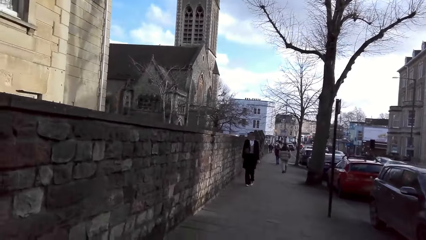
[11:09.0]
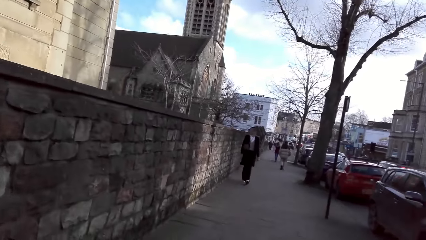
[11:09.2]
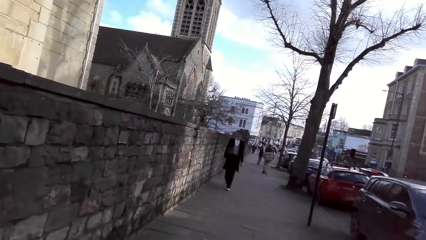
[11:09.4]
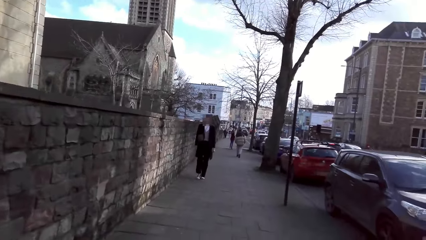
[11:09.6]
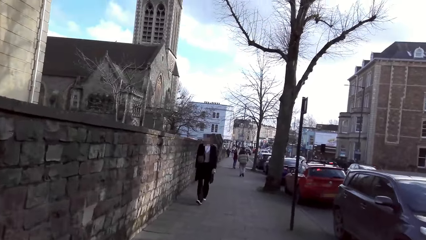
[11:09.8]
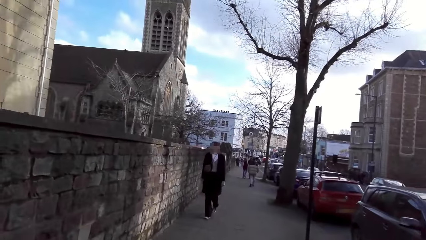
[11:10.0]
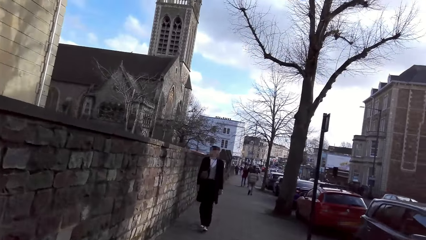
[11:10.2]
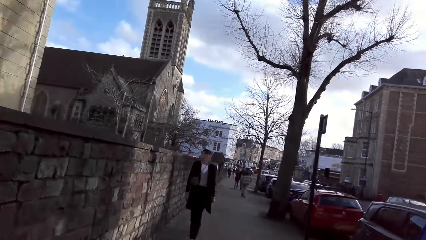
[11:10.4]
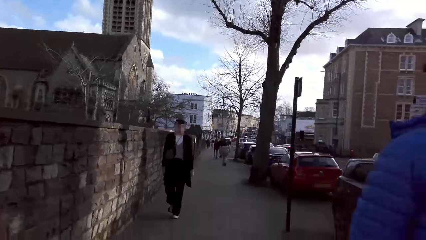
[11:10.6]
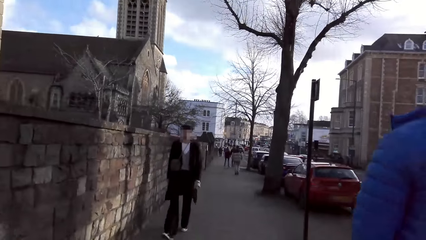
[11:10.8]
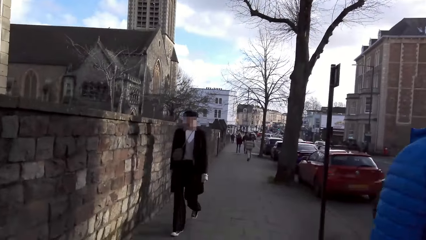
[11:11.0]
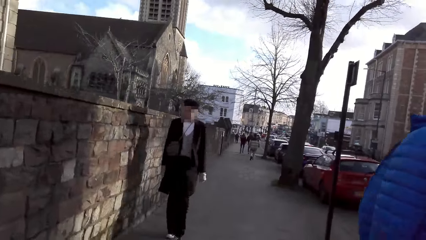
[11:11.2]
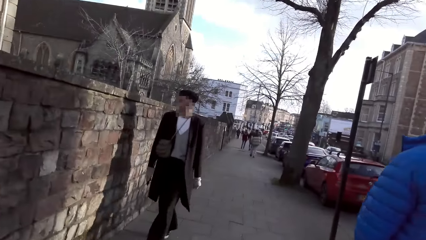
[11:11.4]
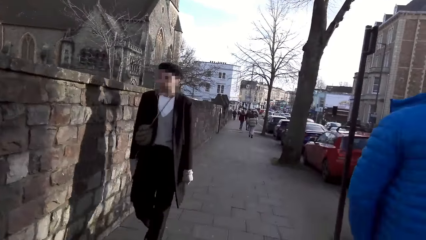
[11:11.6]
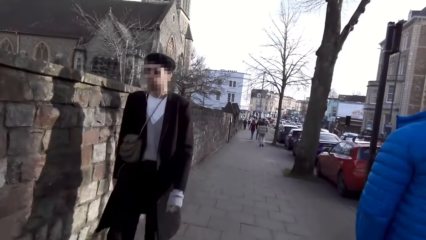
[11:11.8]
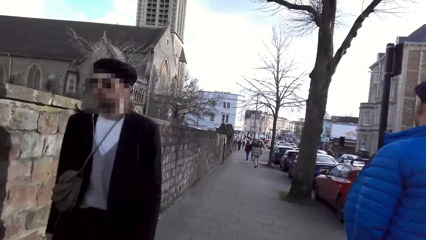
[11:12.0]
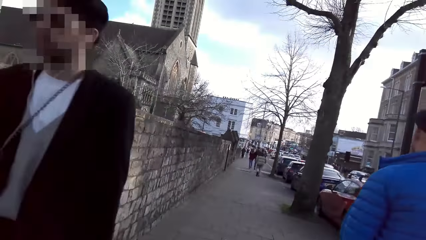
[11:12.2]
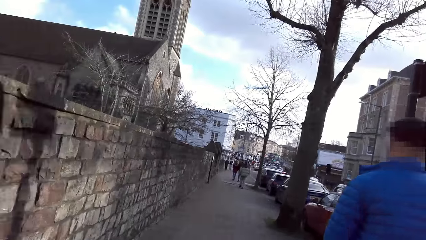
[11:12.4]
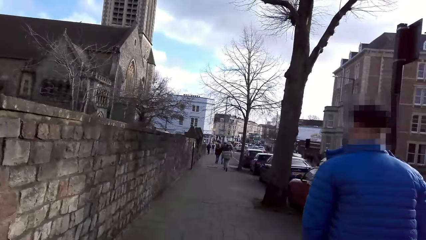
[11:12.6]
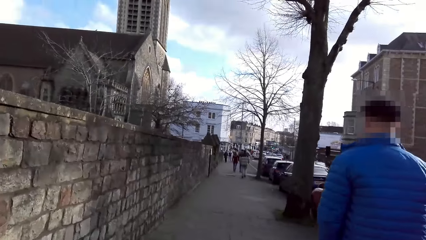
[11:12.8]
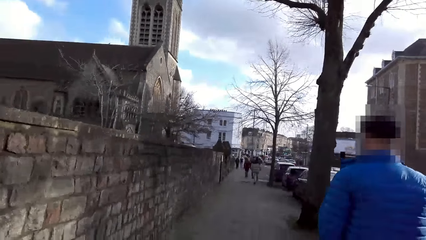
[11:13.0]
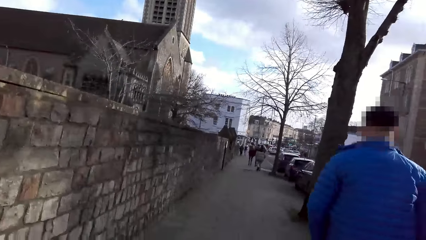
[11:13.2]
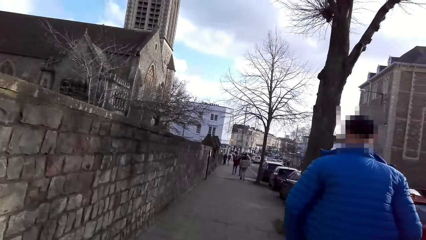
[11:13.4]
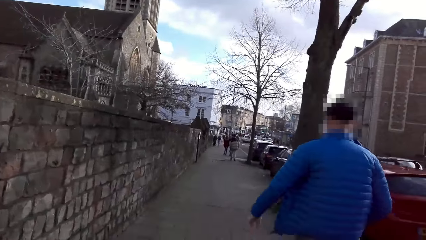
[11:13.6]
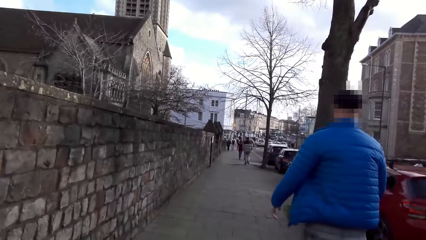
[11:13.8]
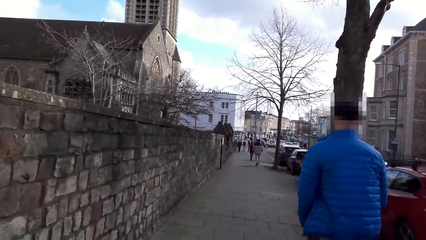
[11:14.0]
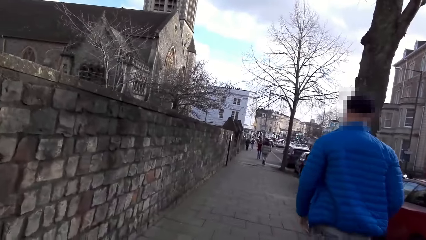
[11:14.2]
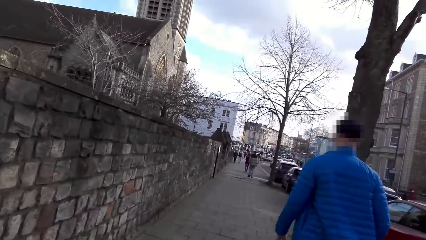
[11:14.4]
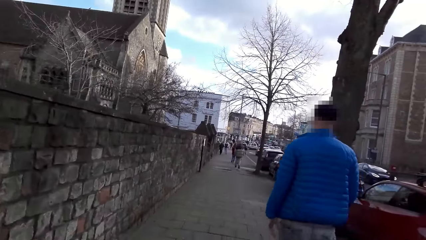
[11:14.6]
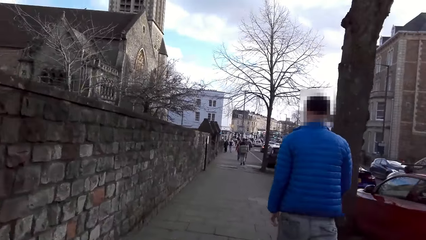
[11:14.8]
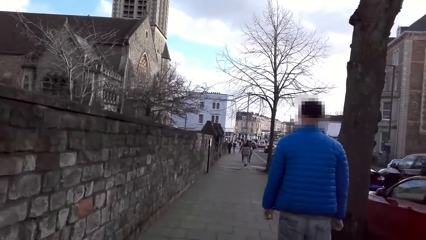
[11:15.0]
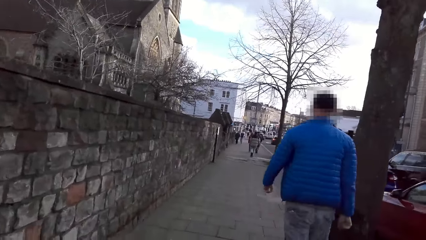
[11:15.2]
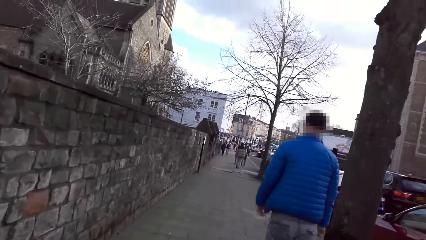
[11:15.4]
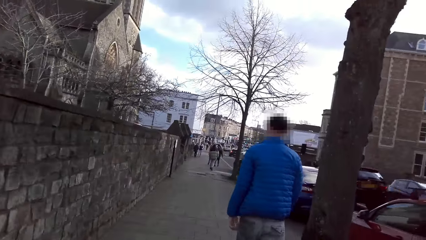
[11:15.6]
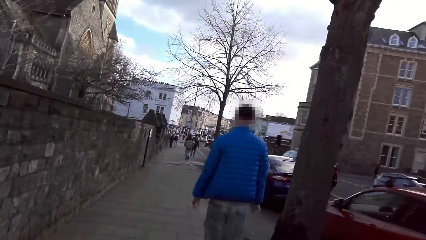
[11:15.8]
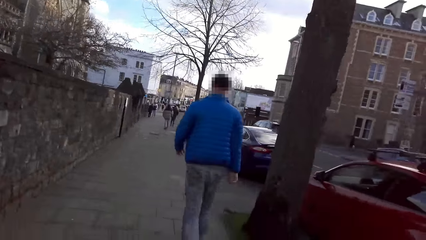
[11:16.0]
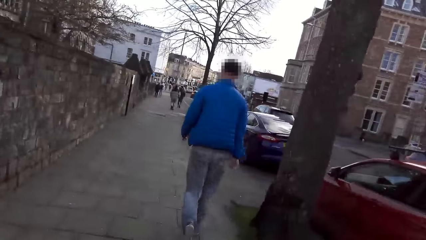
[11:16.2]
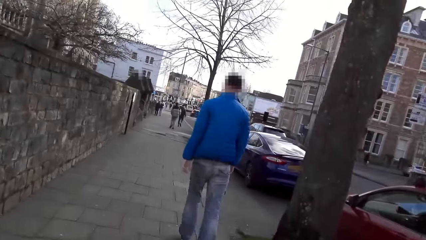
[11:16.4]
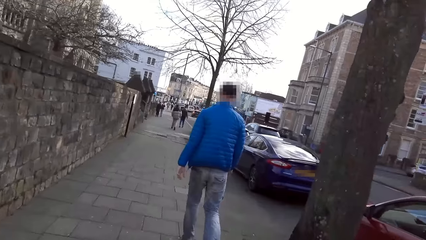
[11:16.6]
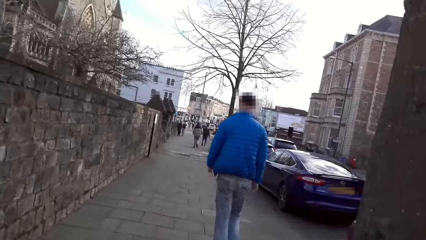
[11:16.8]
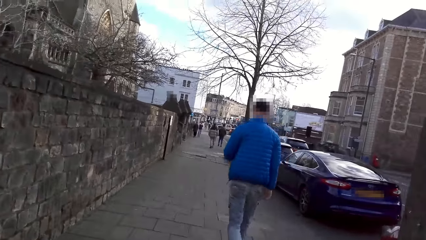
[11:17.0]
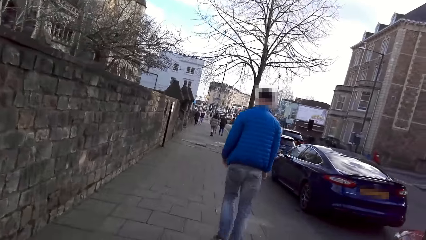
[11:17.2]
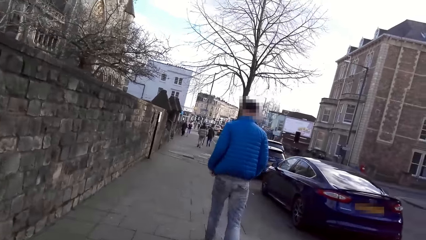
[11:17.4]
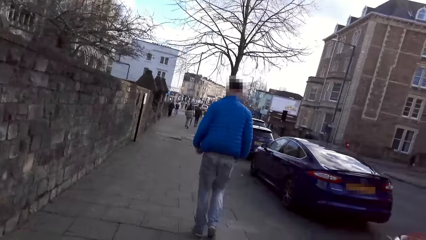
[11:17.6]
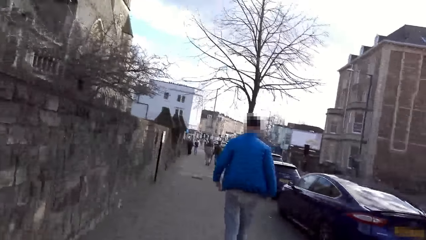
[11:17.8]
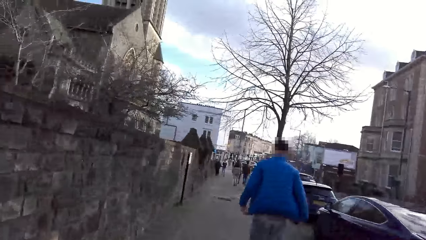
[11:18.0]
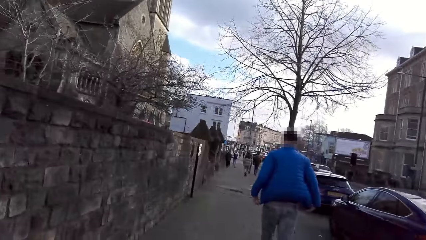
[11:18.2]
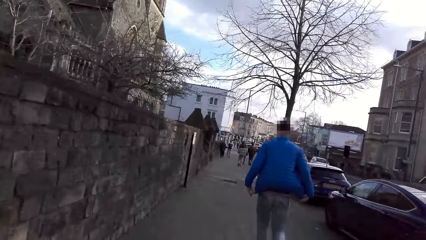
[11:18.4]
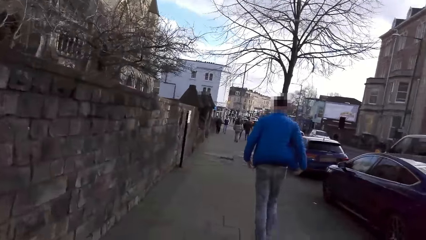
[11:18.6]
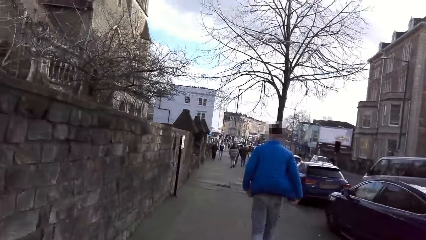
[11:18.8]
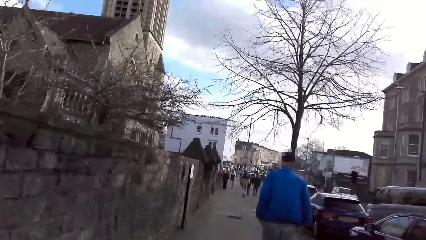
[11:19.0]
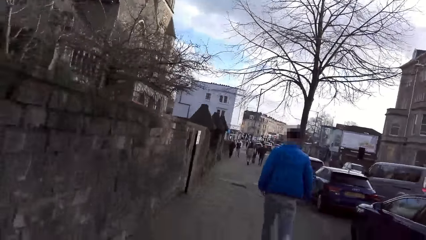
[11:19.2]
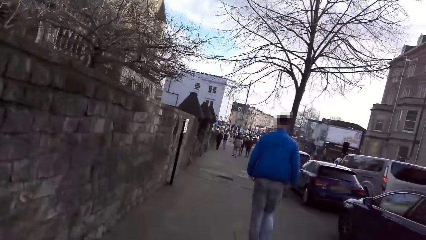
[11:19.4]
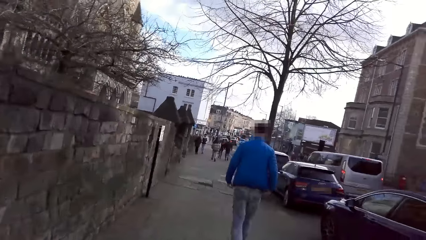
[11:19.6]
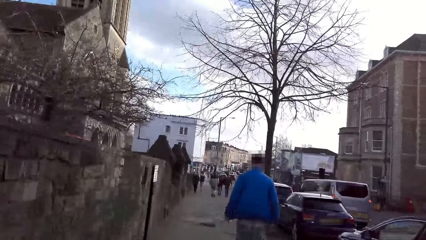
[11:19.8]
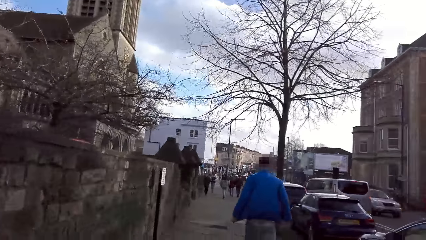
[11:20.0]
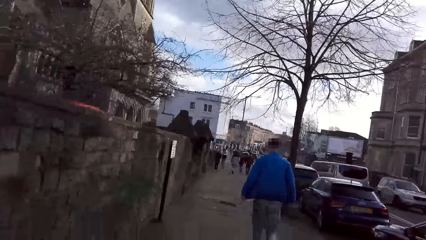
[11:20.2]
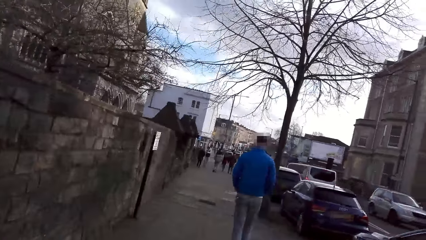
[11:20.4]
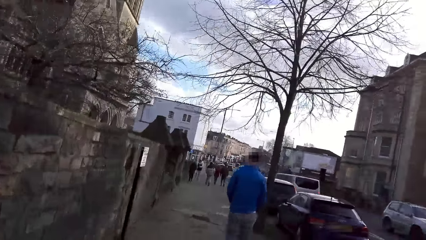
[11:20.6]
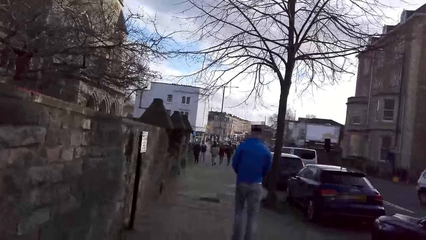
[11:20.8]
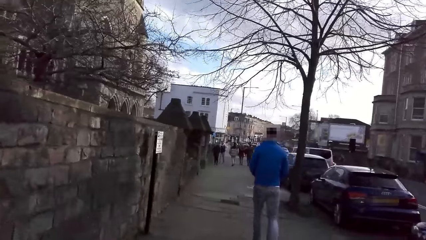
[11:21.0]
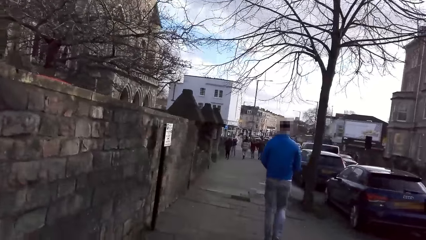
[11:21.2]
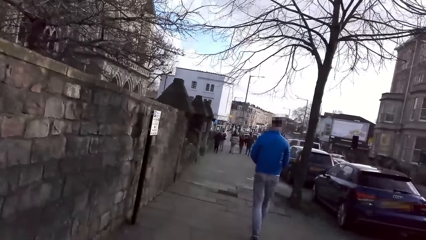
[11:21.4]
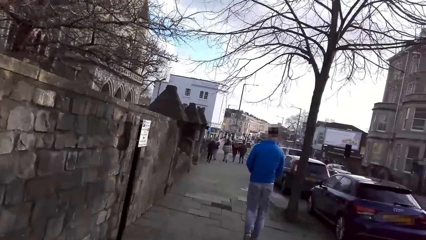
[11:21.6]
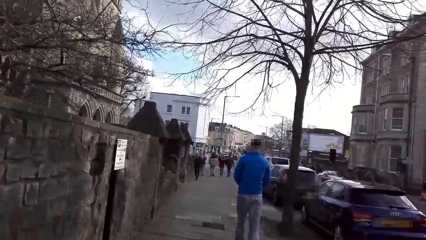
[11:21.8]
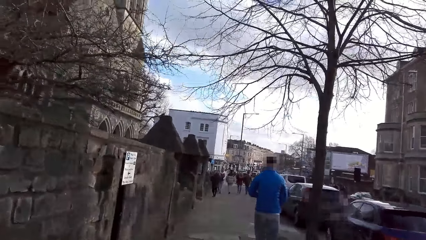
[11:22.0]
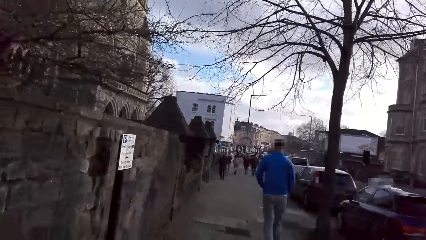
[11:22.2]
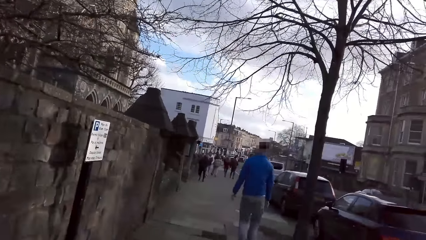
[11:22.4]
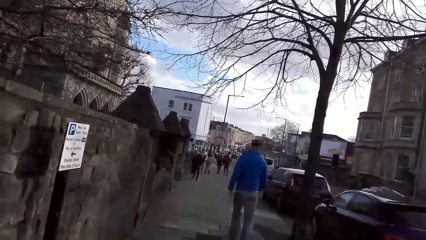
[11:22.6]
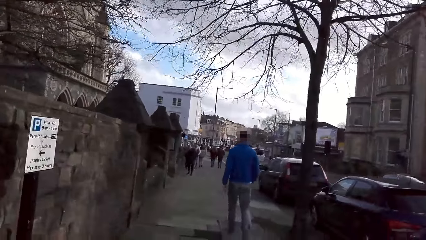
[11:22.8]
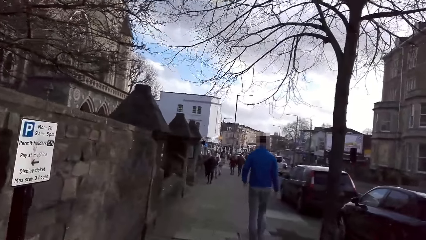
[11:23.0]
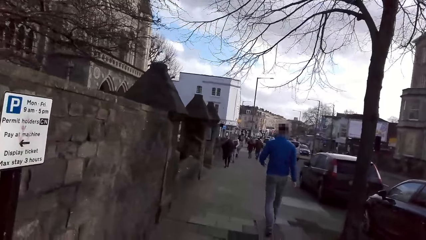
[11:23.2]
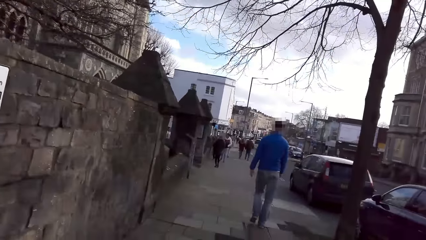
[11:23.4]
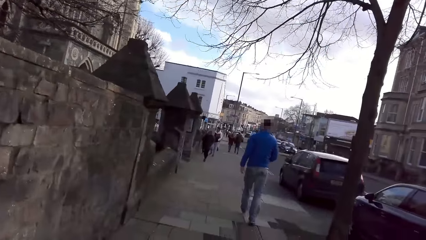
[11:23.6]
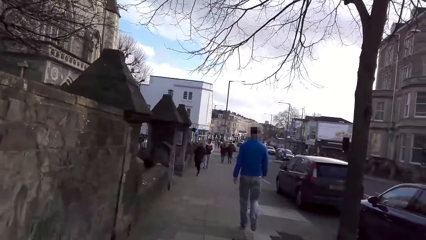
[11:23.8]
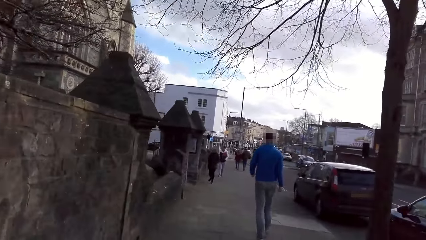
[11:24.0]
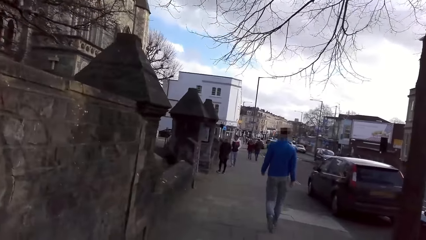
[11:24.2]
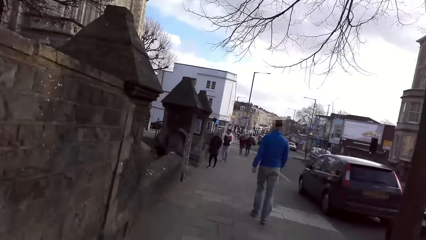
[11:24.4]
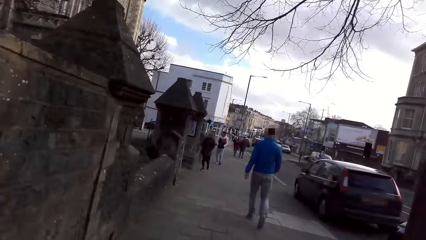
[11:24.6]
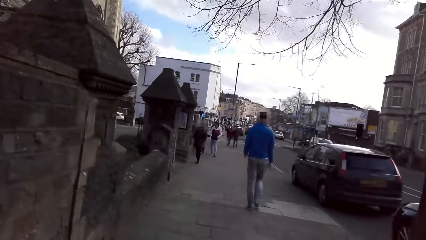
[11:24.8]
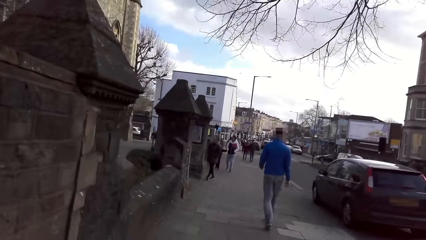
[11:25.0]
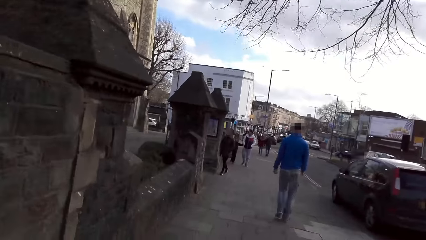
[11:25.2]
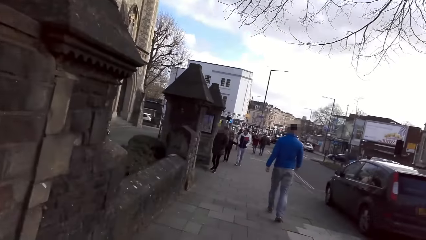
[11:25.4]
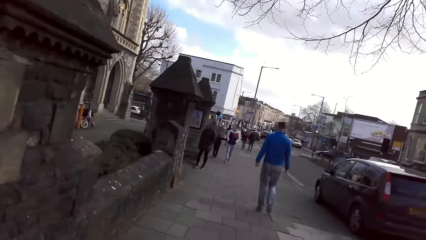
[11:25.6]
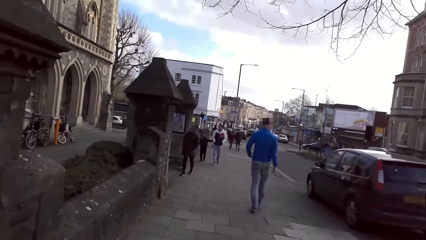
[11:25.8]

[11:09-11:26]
A man walks past the camera wearer. Another man walks past the camera wearer.
